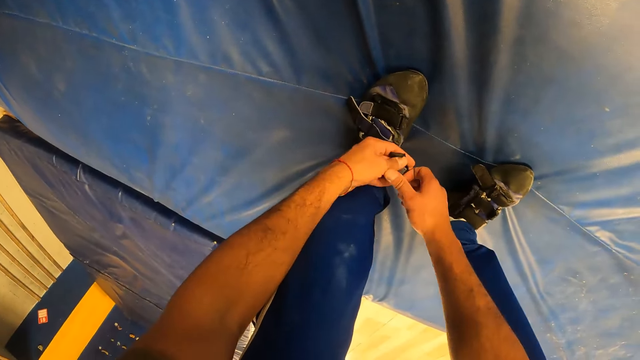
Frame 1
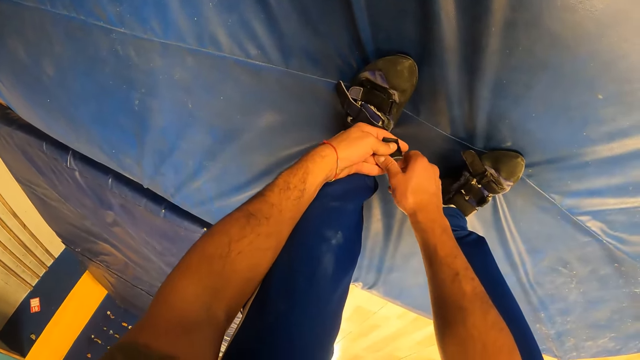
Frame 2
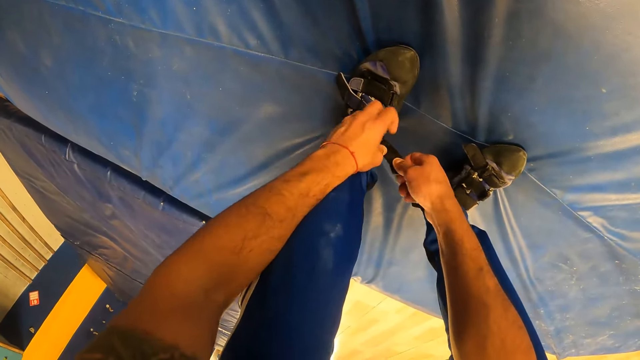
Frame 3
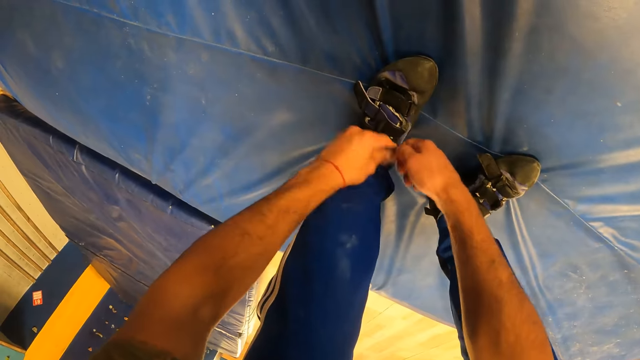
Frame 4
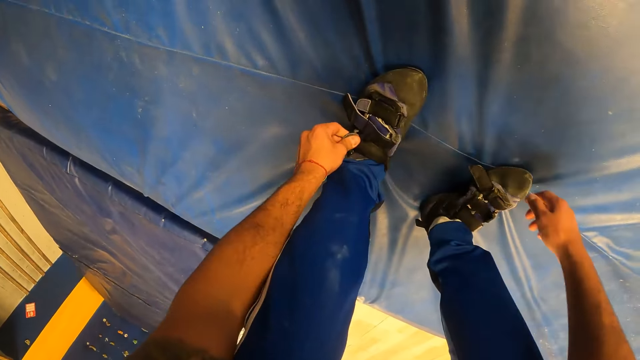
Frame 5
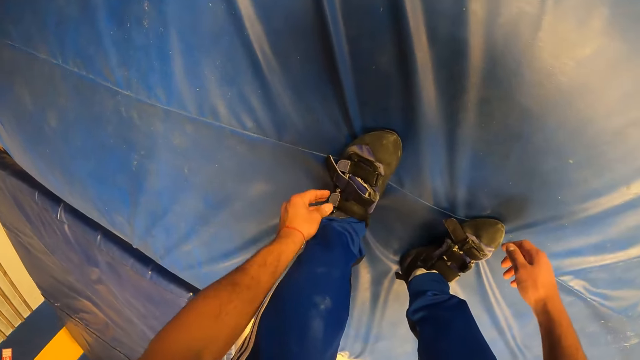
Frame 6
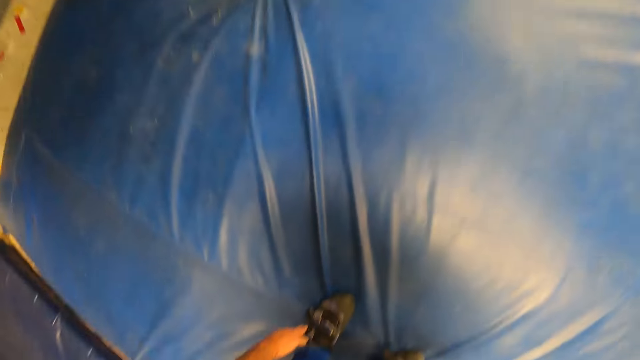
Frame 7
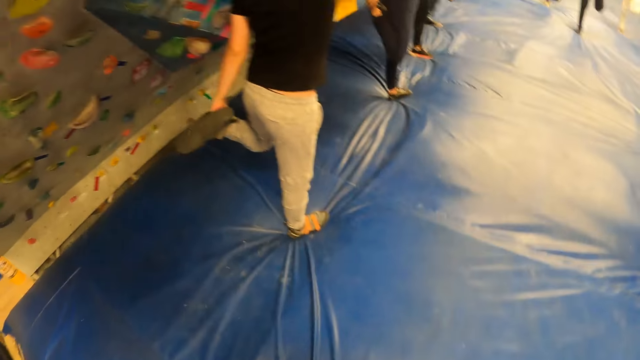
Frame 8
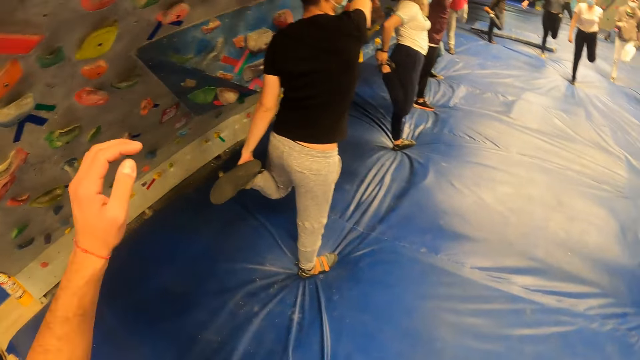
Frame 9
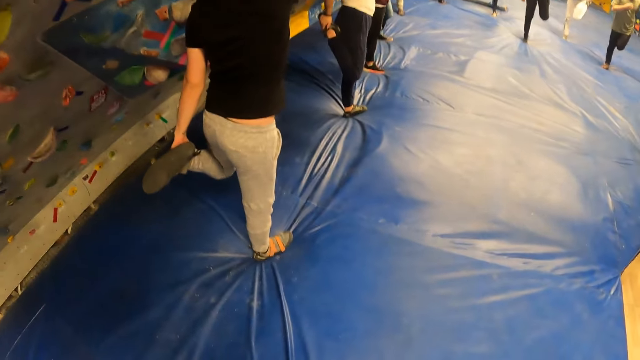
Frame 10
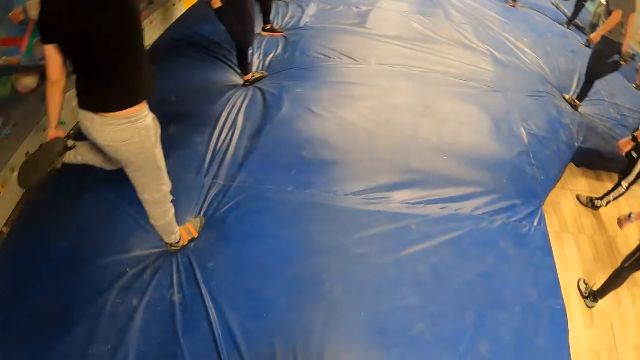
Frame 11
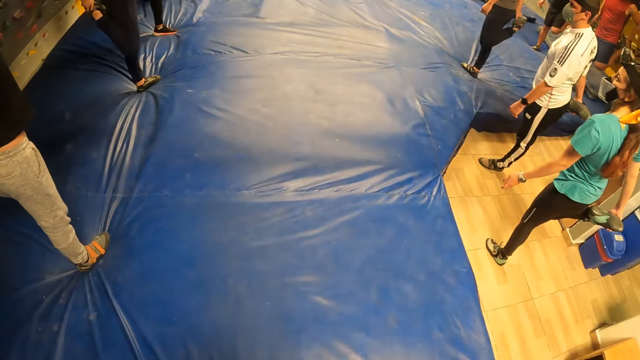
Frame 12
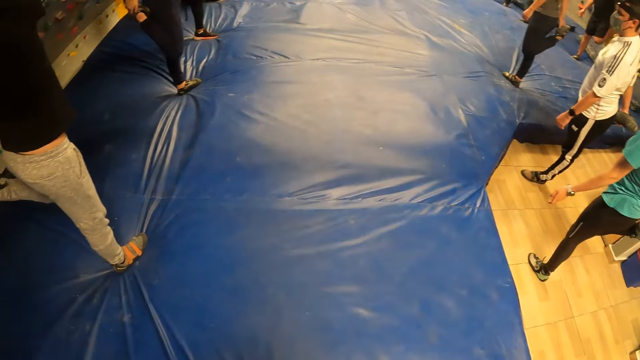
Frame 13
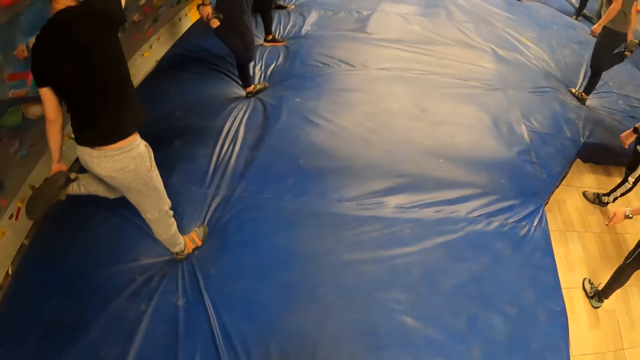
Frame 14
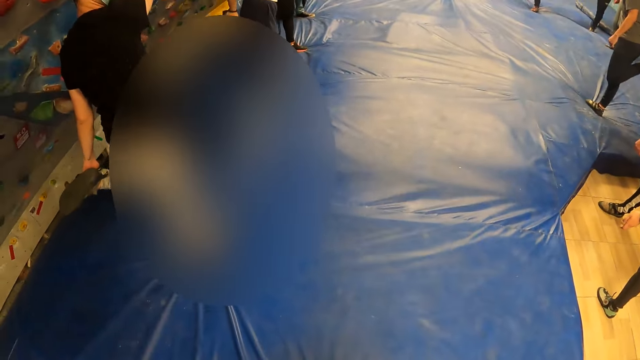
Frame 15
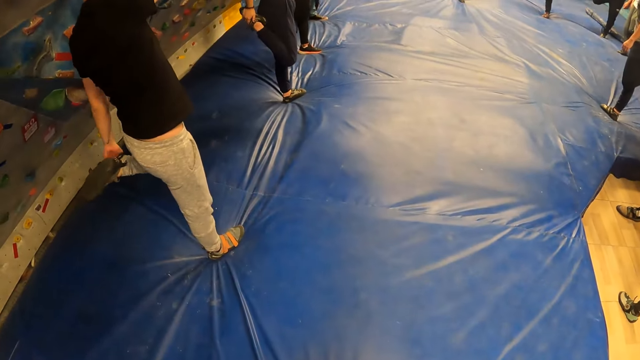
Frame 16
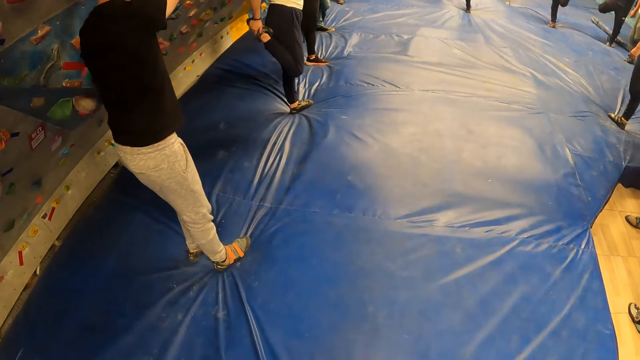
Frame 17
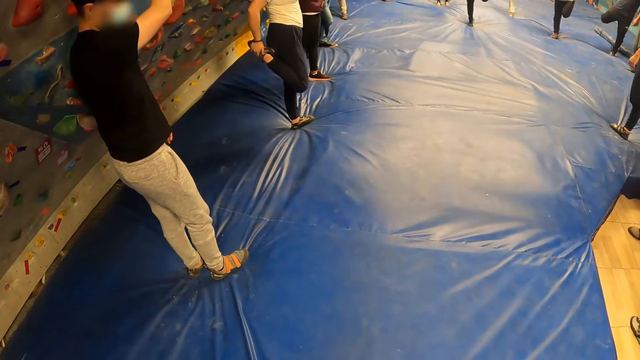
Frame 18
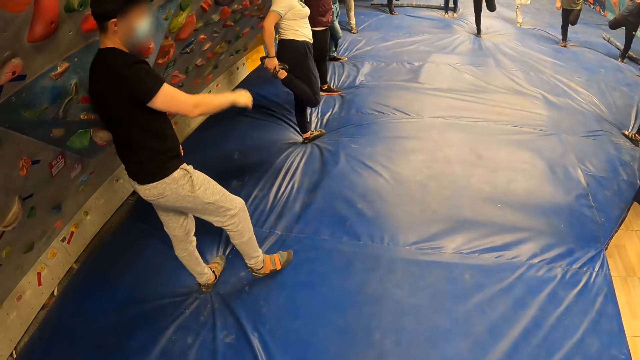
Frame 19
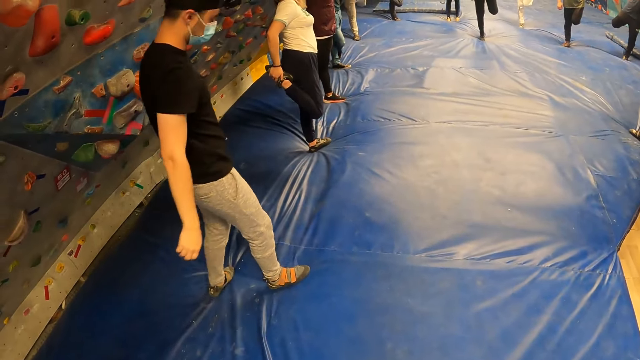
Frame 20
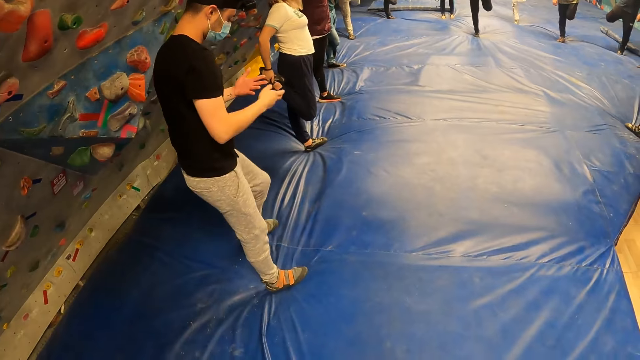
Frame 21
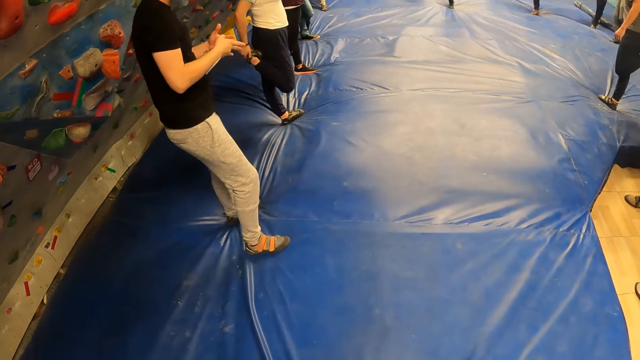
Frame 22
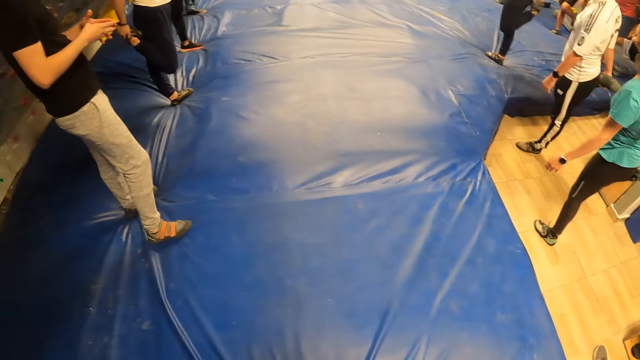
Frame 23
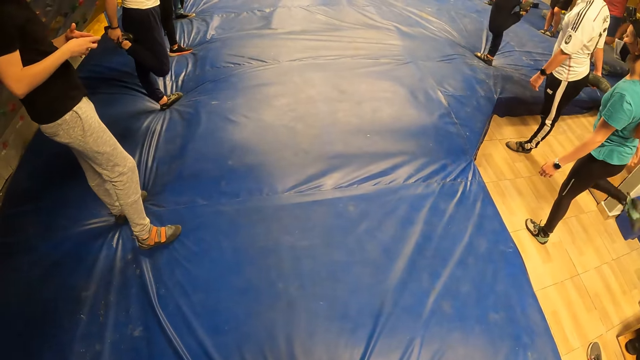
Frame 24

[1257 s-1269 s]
The camera wearer adjusts the shoe buckle with both hands. They stand upright.

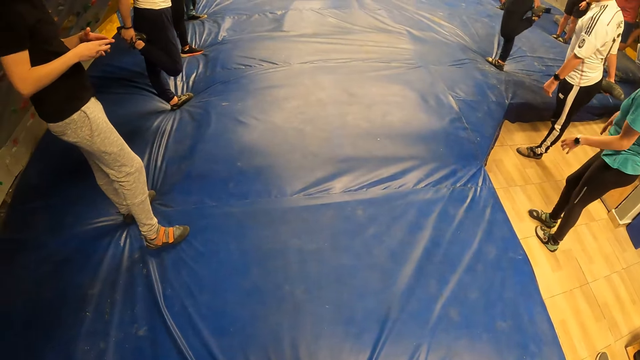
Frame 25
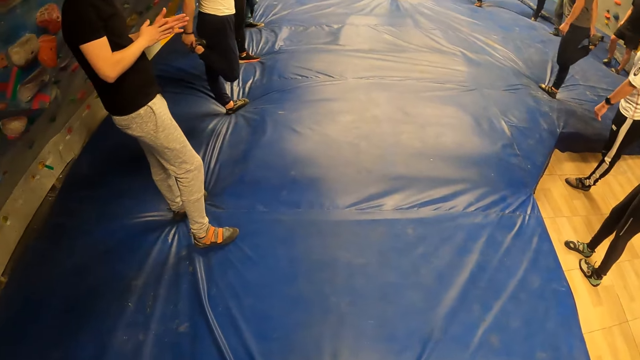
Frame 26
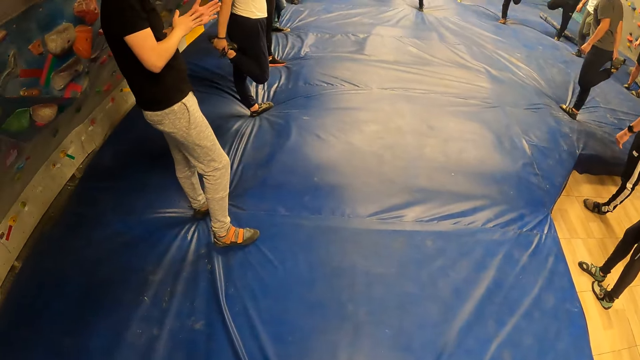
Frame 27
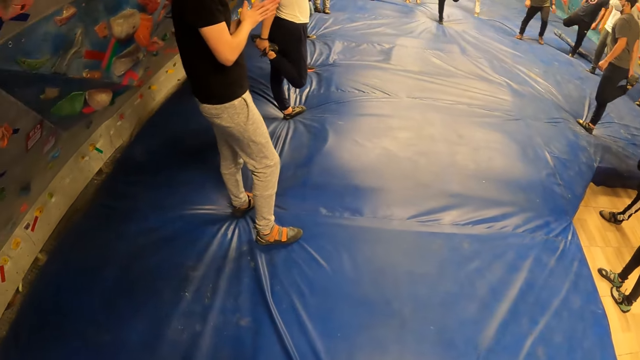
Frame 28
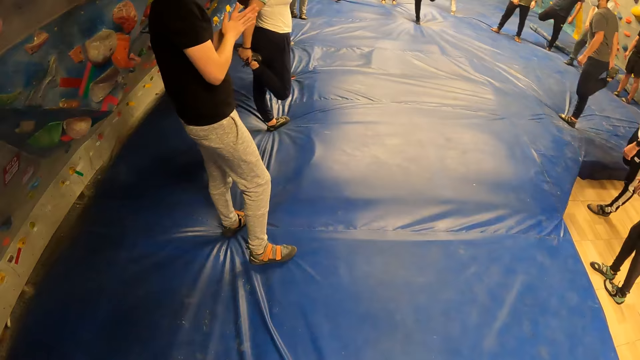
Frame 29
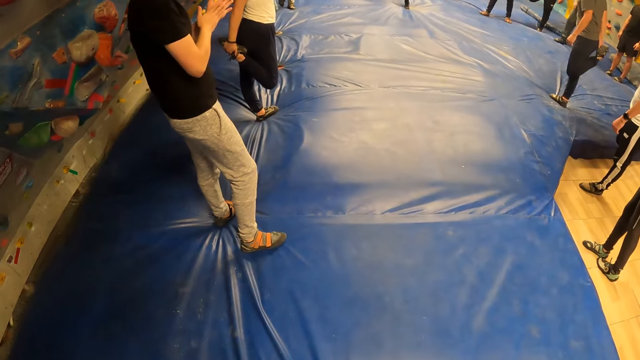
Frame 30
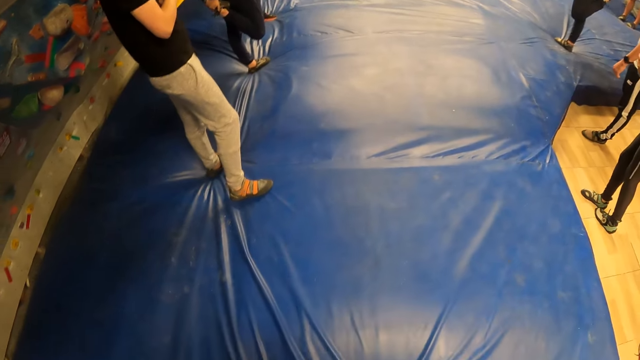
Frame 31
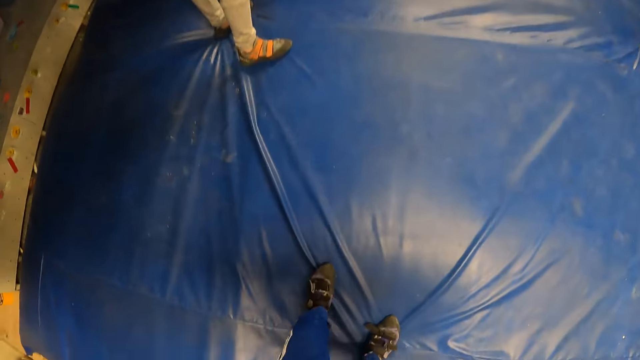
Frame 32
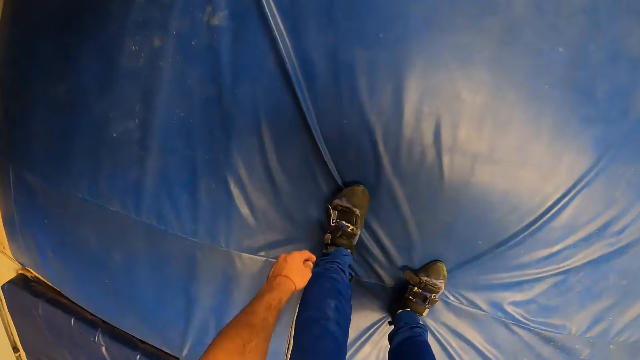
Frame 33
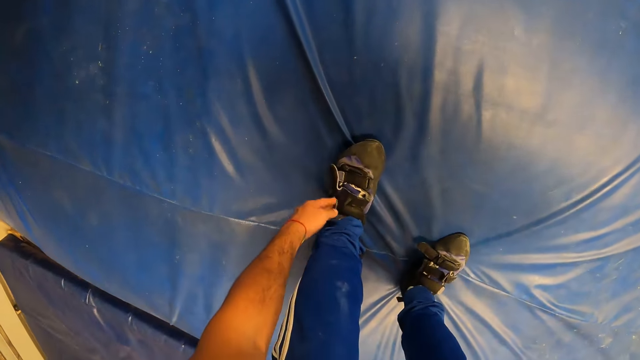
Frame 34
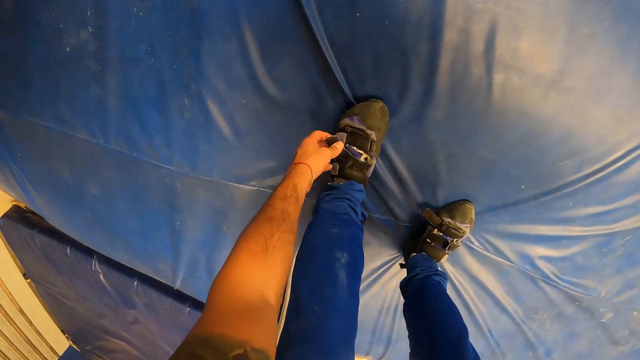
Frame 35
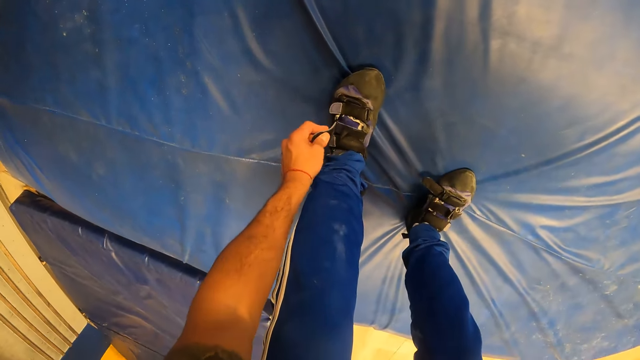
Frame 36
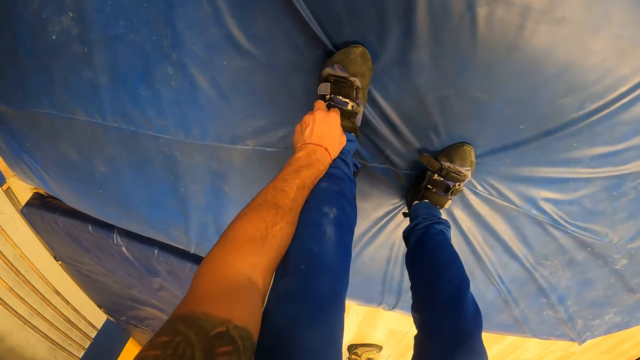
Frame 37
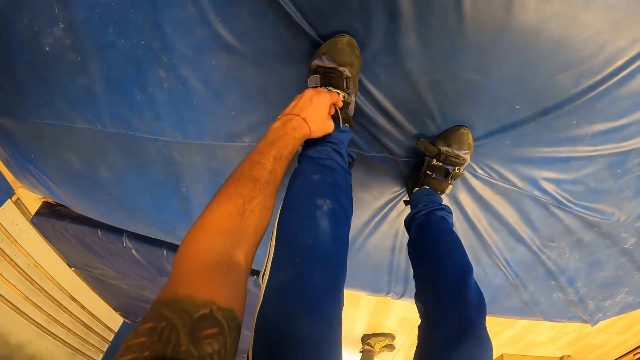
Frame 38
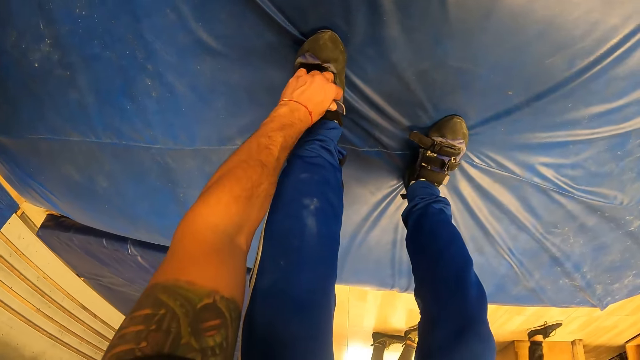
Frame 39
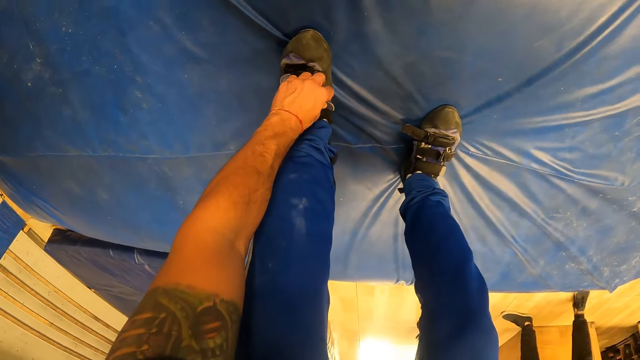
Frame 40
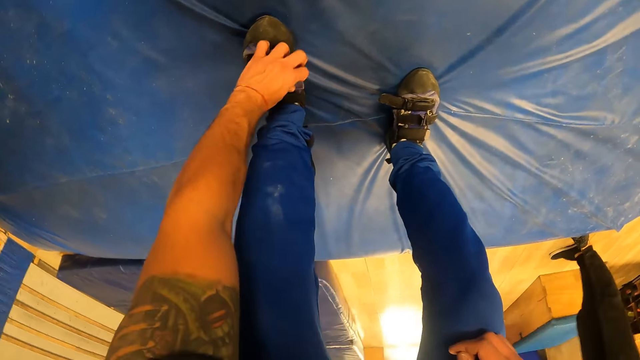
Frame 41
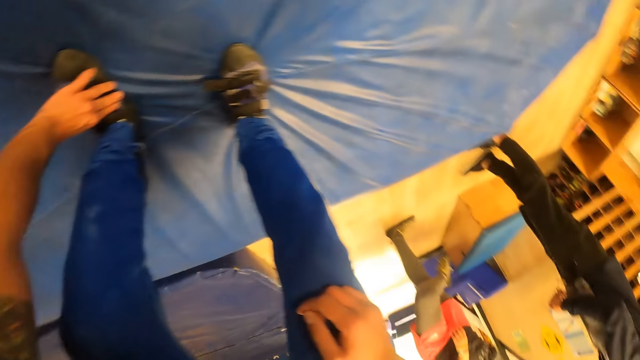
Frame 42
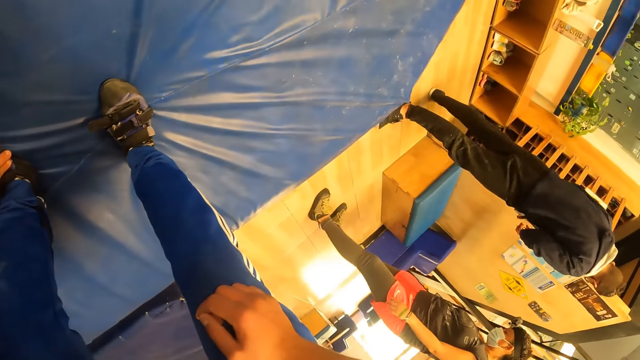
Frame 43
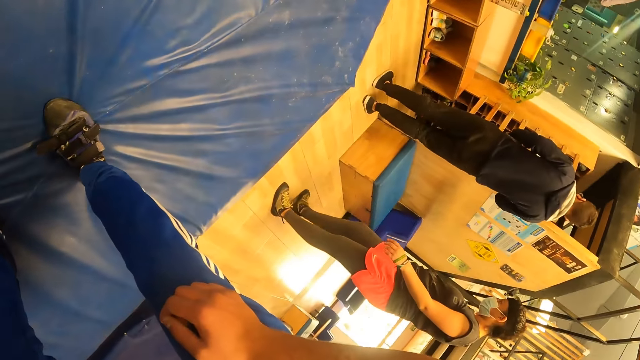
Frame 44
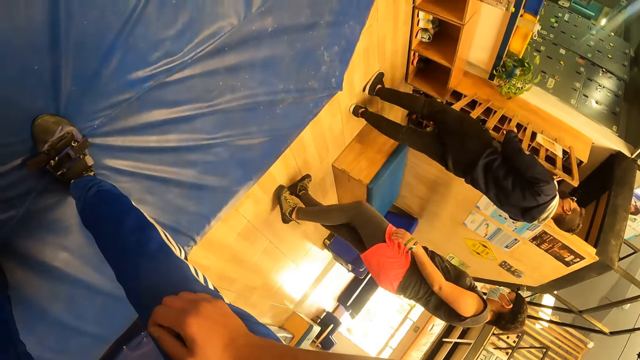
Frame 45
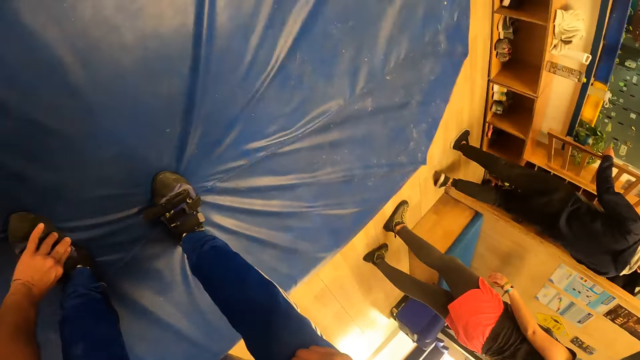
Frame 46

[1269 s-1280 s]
The camera wearer bends to adjust his left shoe buckle with his left hand. He adjusts the shoe buckle with his left hand and ties the left shoe.
